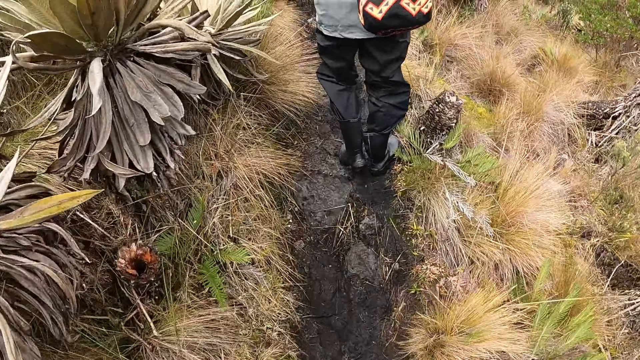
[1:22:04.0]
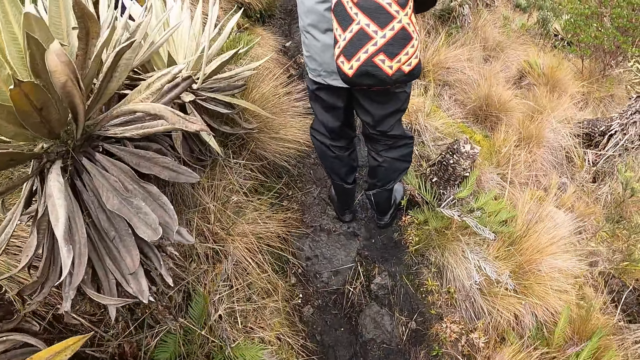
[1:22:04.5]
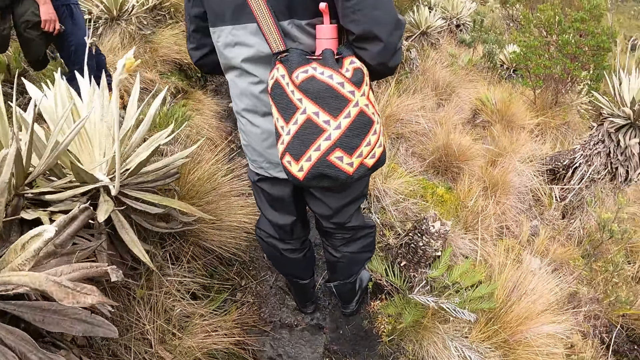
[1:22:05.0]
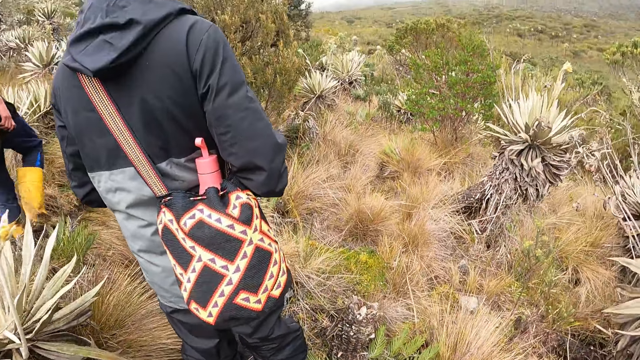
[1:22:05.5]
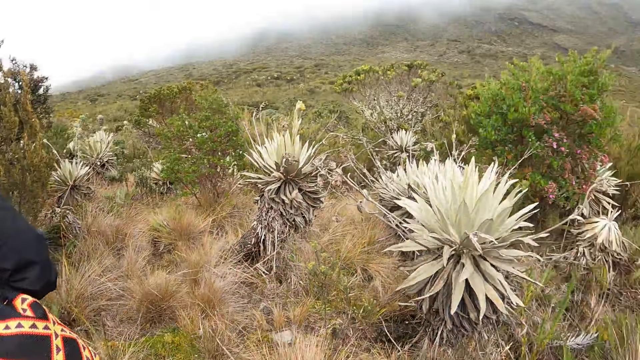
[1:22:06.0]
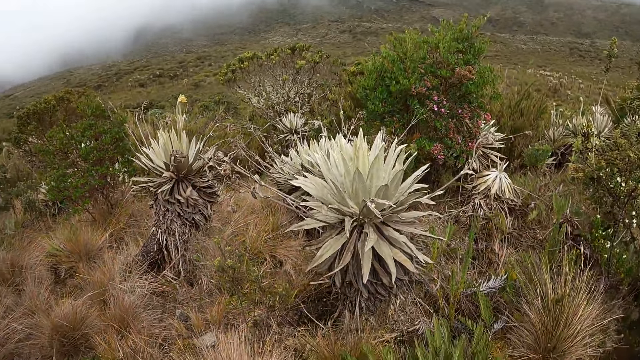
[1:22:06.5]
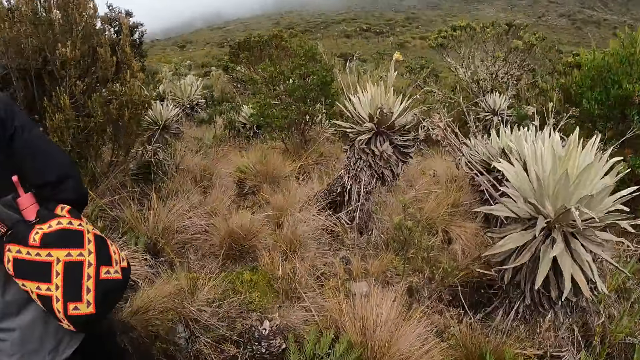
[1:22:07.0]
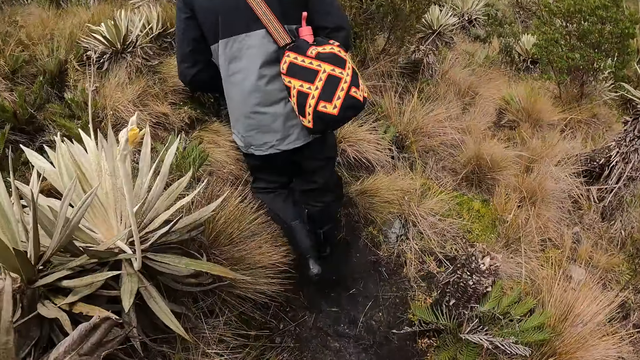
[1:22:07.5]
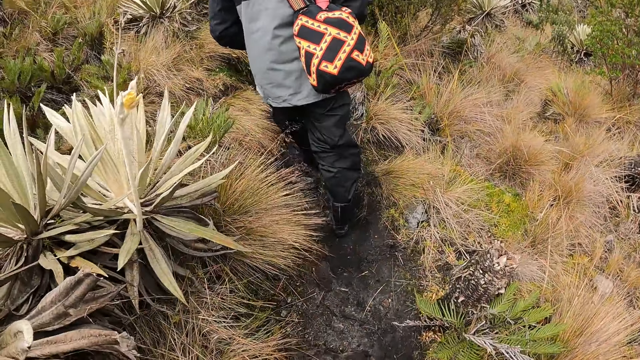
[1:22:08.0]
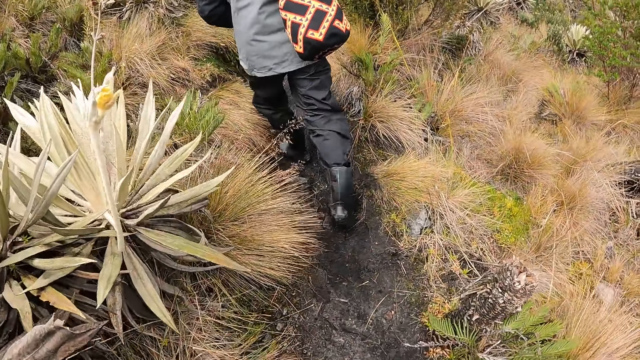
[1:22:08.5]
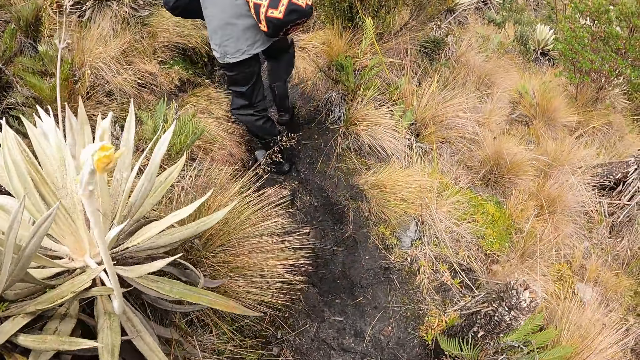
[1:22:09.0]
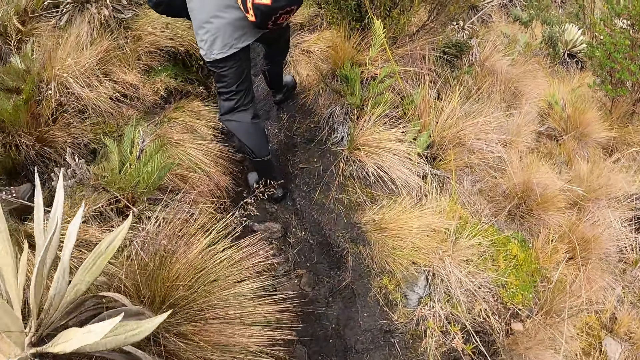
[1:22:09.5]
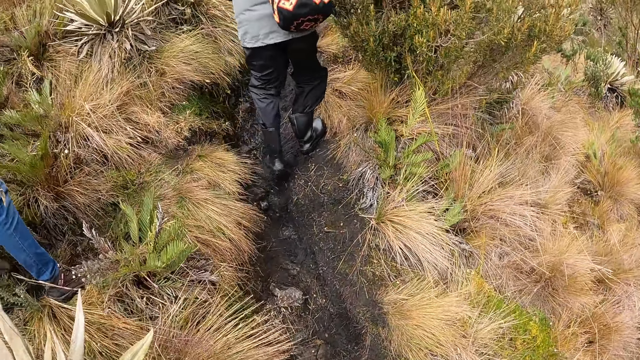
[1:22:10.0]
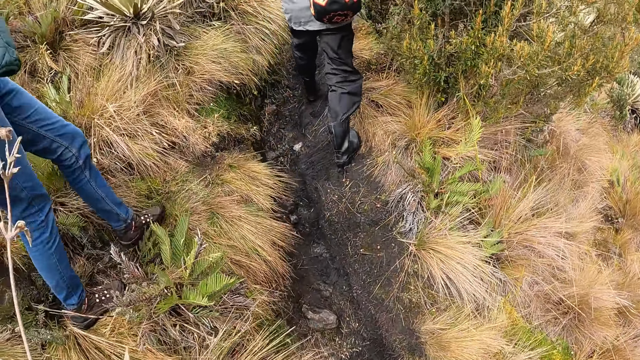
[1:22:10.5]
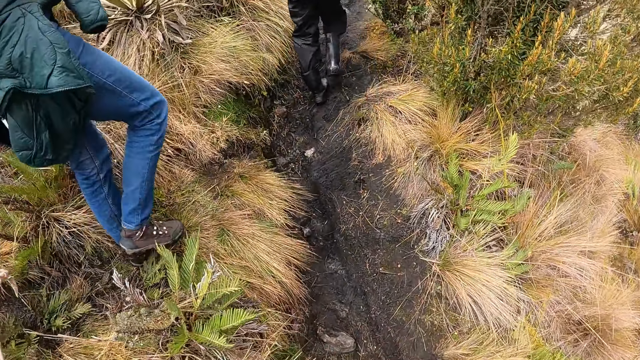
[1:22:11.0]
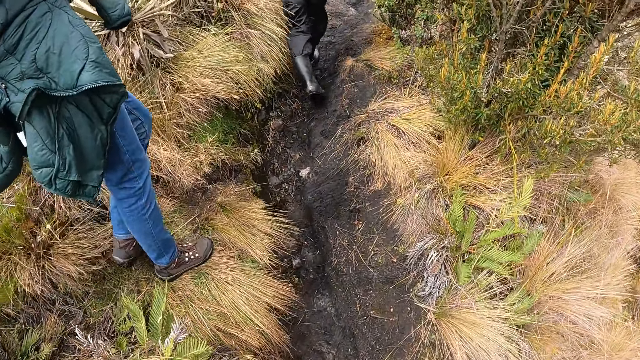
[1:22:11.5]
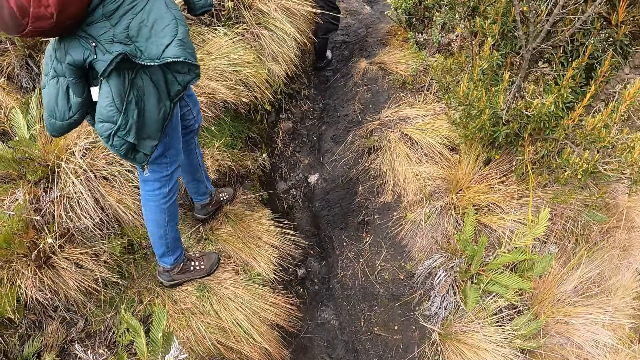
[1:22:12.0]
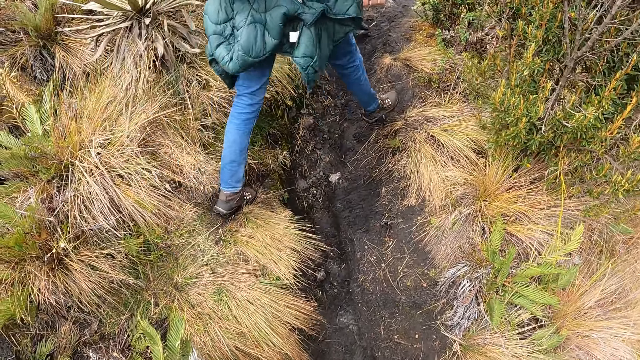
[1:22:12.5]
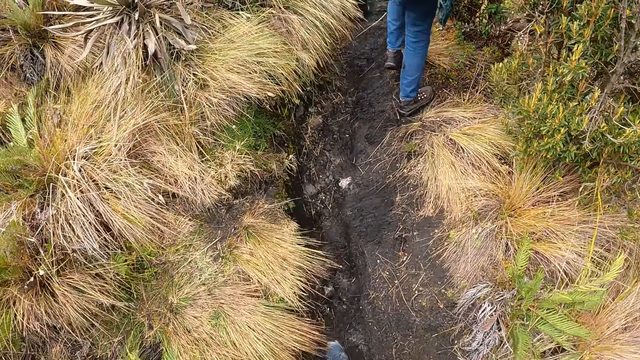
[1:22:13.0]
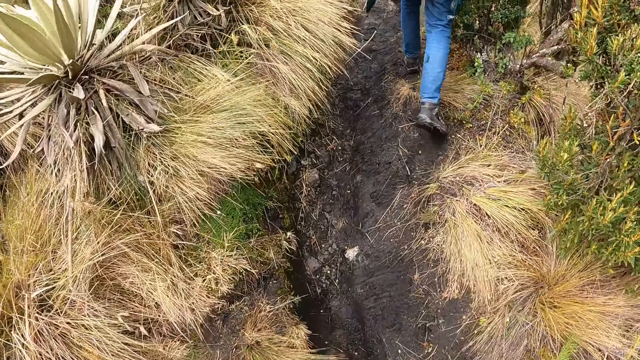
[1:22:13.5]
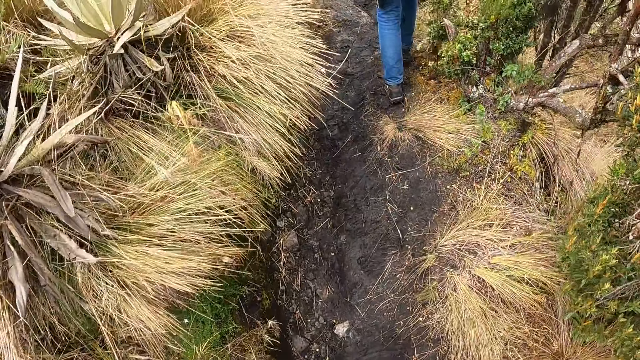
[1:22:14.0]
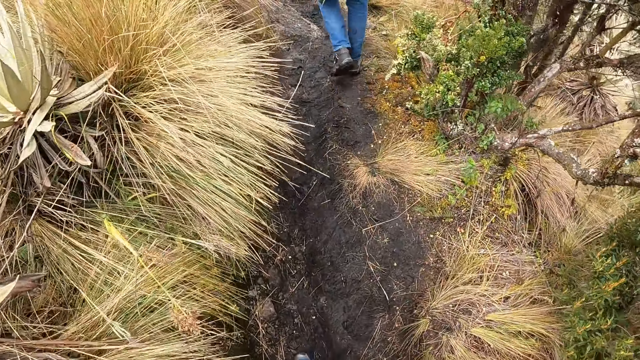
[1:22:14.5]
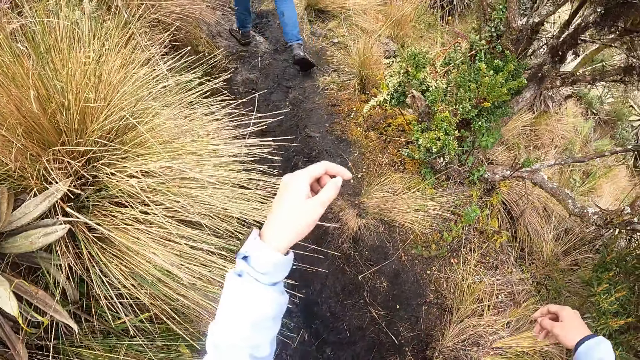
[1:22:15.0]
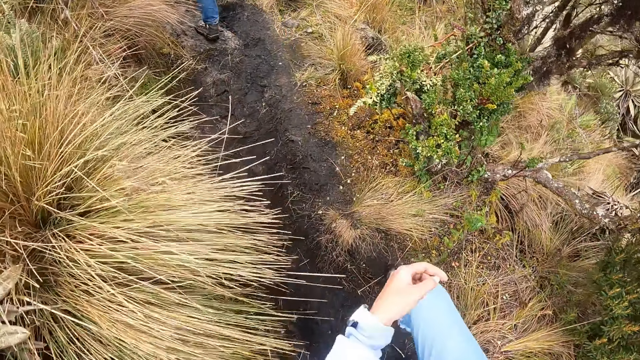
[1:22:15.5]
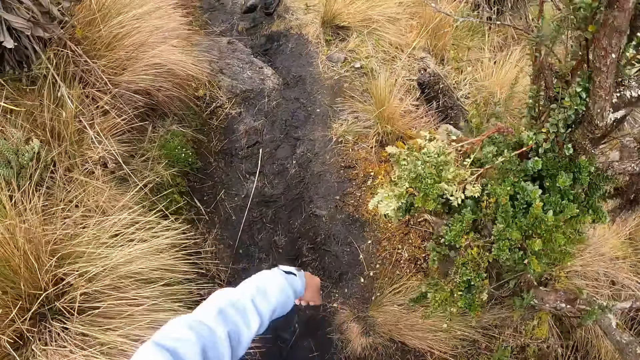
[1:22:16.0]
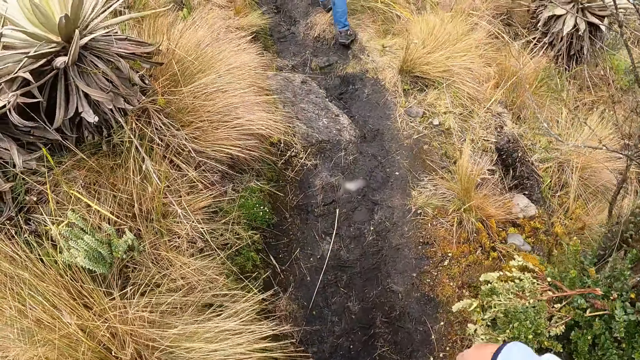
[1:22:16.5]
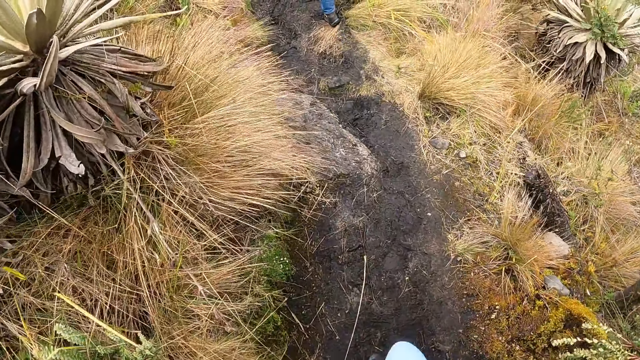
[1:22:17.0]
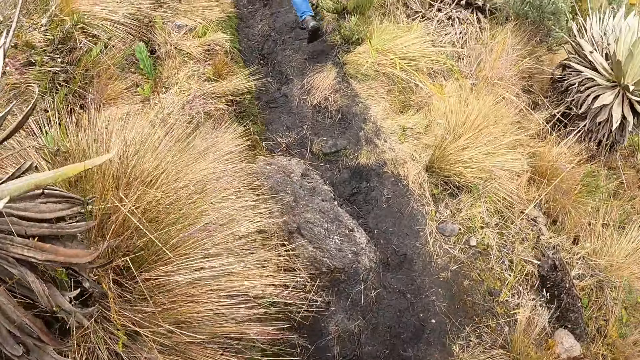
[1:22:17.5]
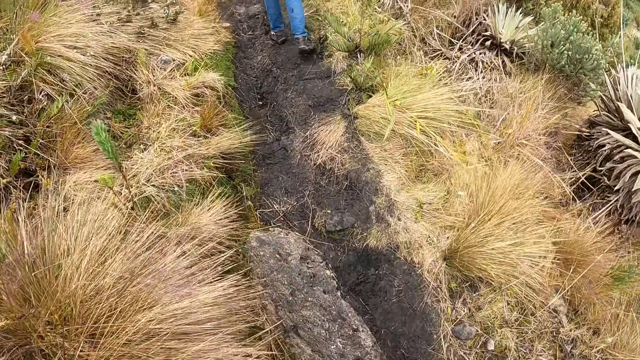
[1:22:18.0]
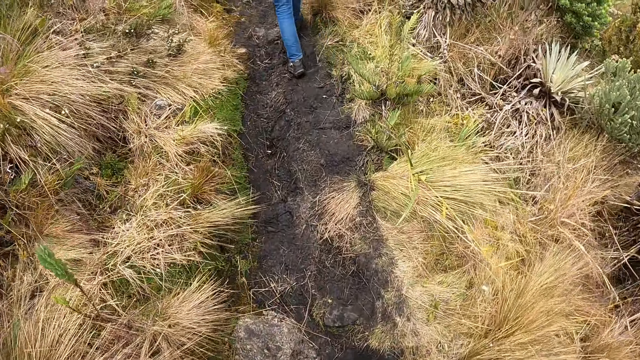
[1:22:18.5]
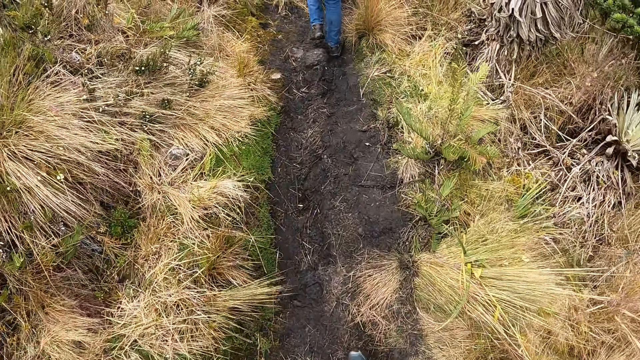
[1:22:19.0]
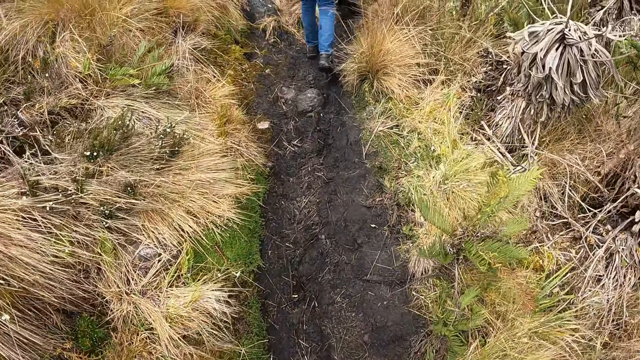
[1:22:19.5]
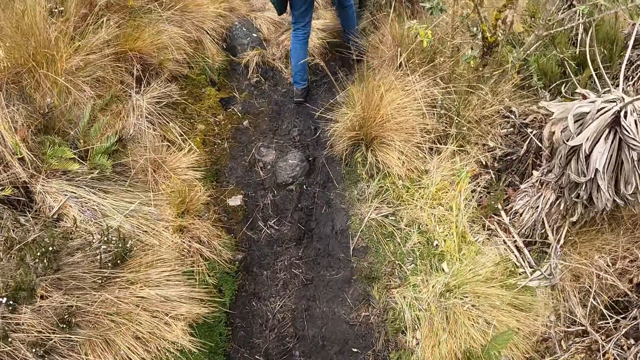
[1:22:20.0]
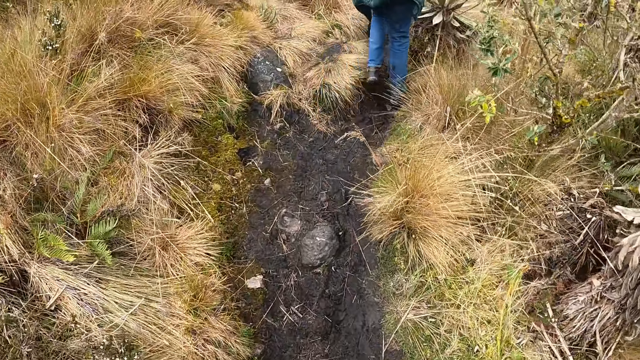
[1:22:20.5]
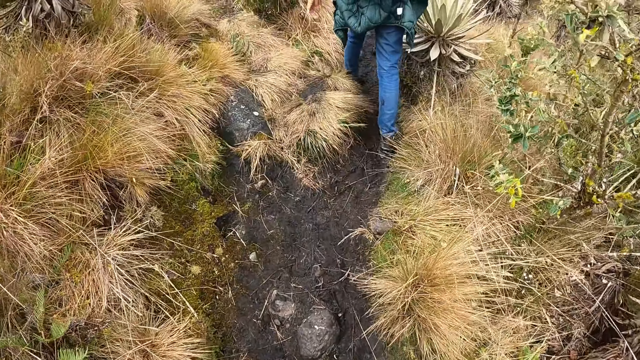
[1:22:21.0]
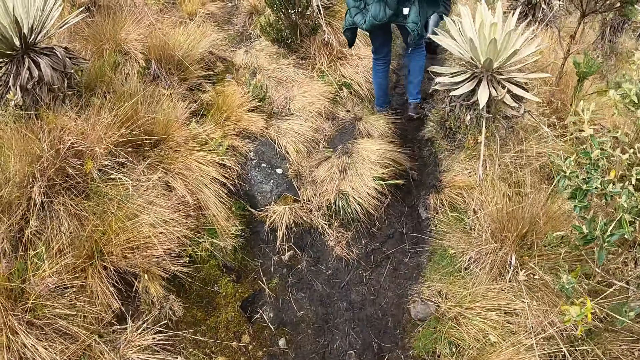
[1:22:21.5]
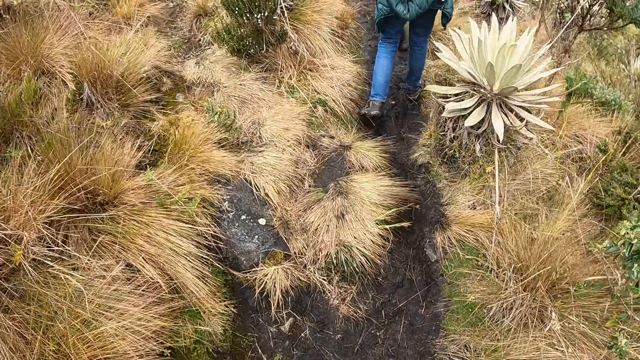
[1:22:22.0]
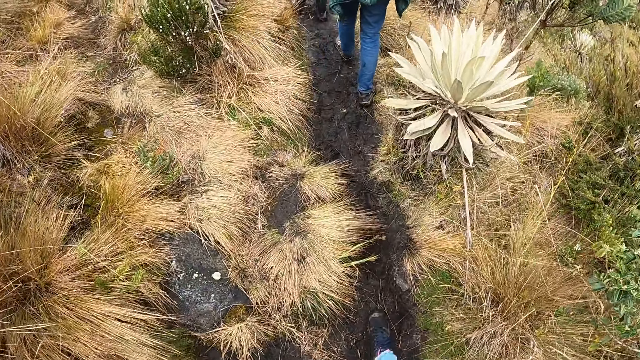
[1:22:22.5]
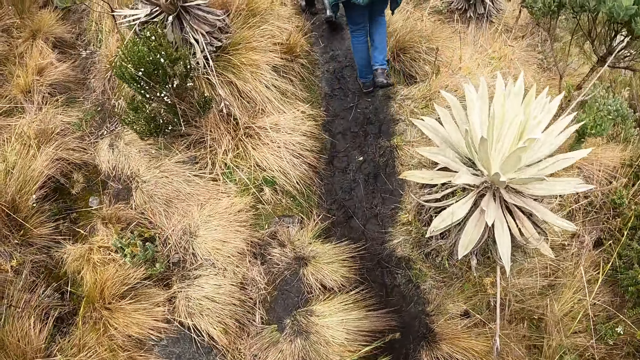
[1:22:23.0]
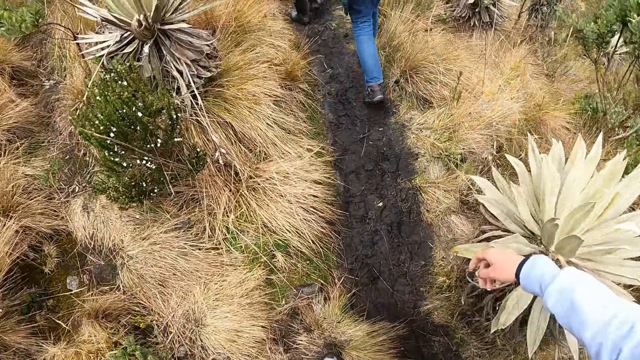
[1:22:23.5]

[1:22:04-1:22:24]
The camera wearer waits with the group of people in the field. They hike in the field with the group of people. They lift hands. They walk around.
